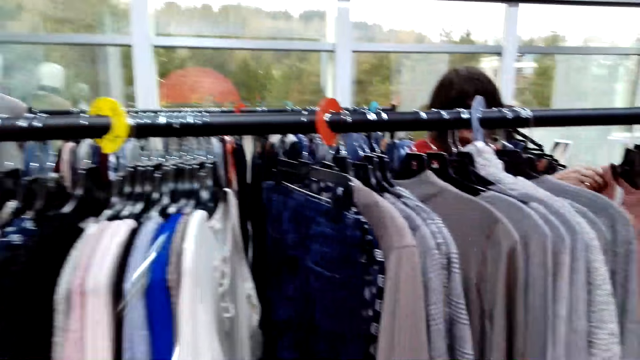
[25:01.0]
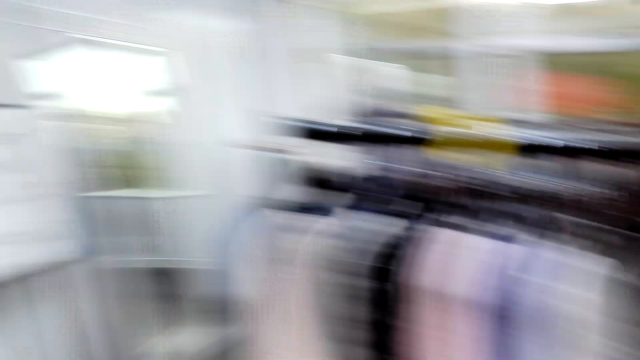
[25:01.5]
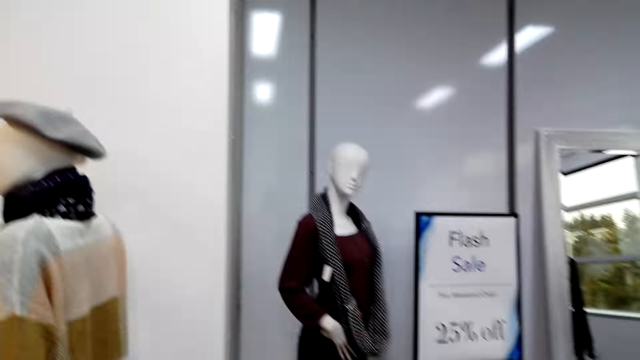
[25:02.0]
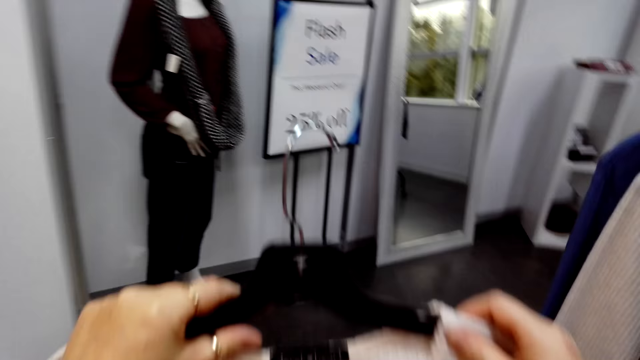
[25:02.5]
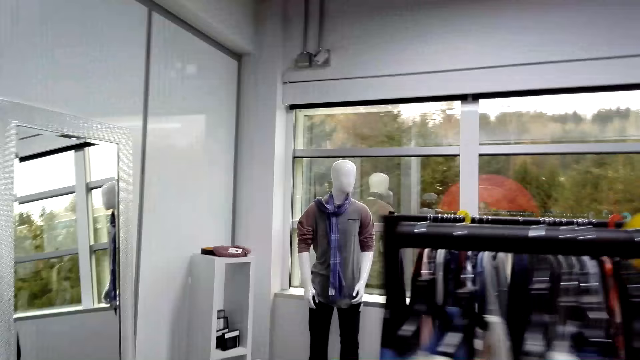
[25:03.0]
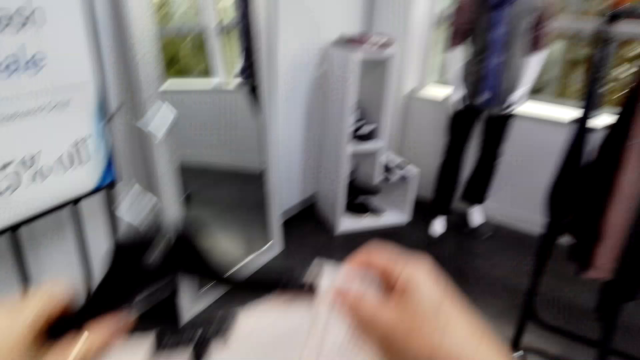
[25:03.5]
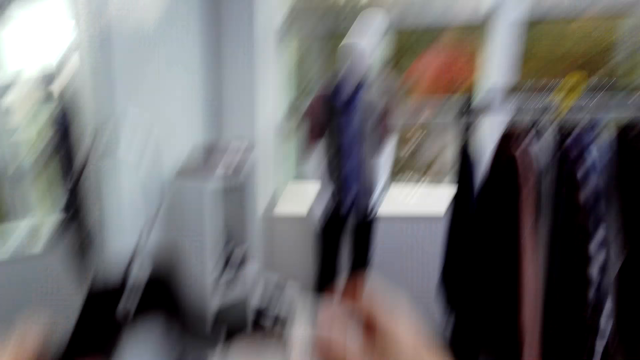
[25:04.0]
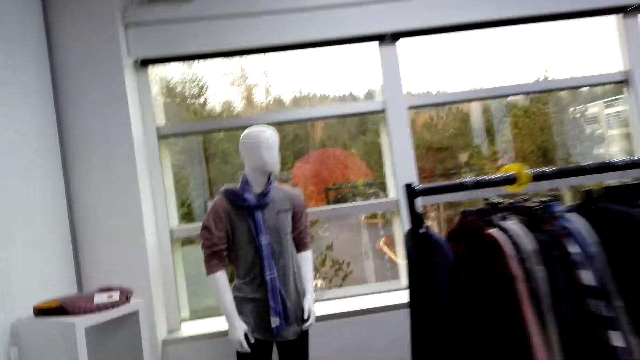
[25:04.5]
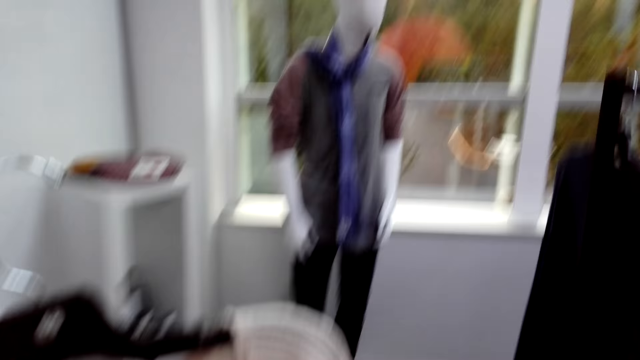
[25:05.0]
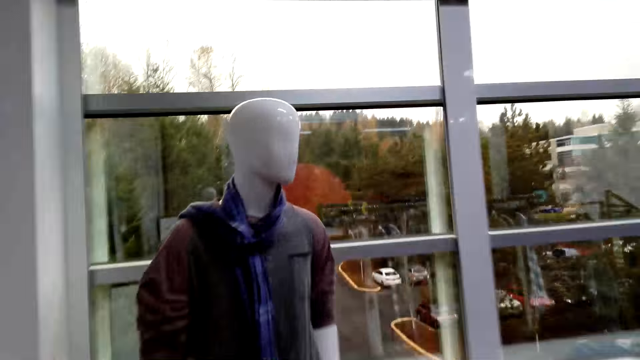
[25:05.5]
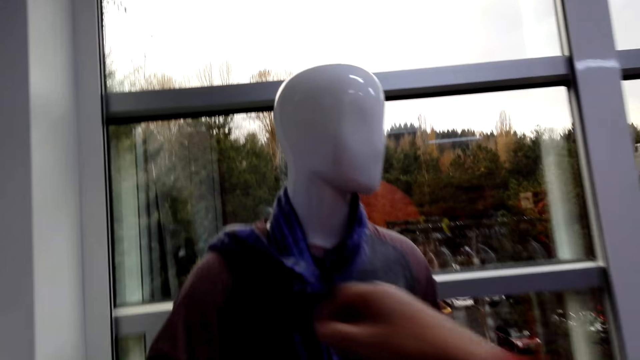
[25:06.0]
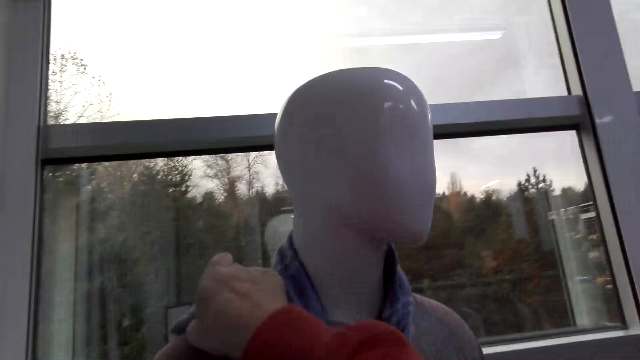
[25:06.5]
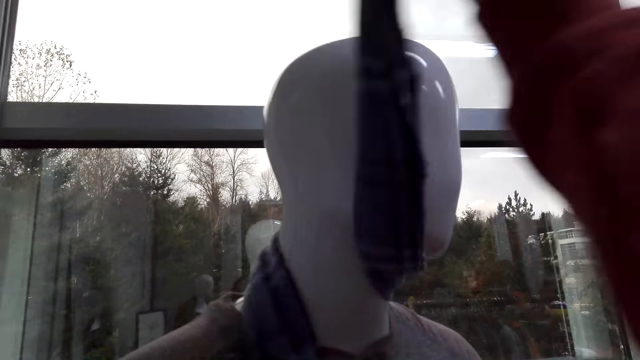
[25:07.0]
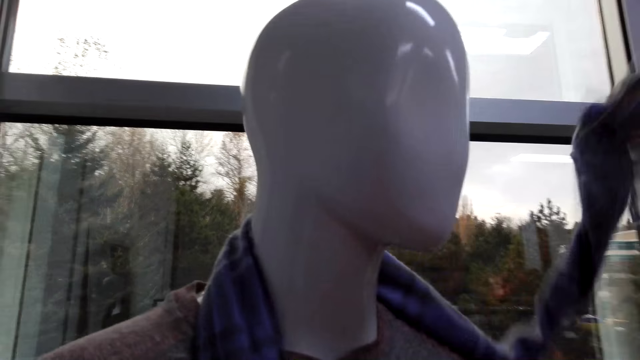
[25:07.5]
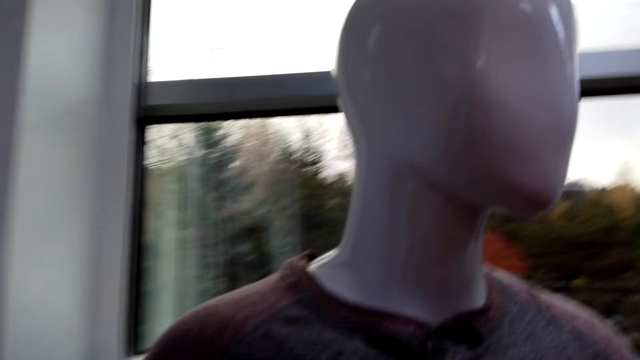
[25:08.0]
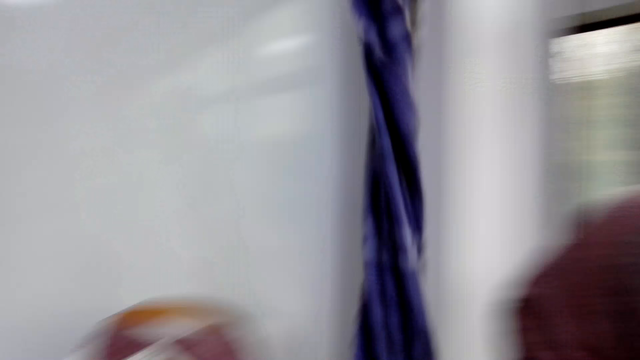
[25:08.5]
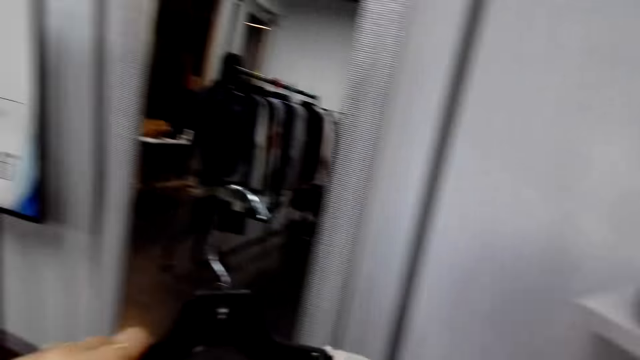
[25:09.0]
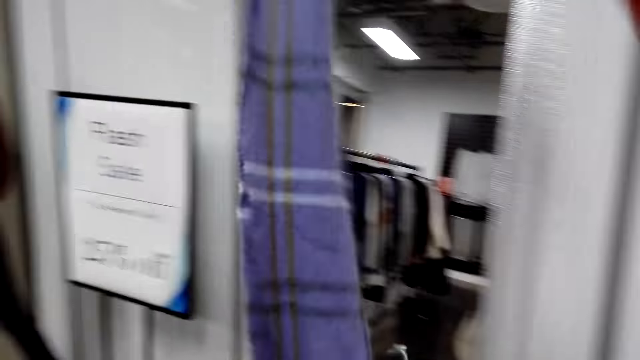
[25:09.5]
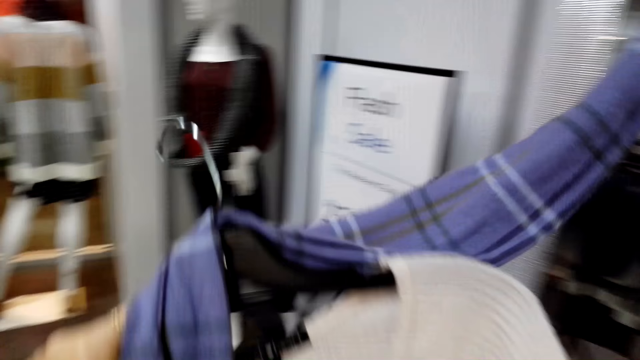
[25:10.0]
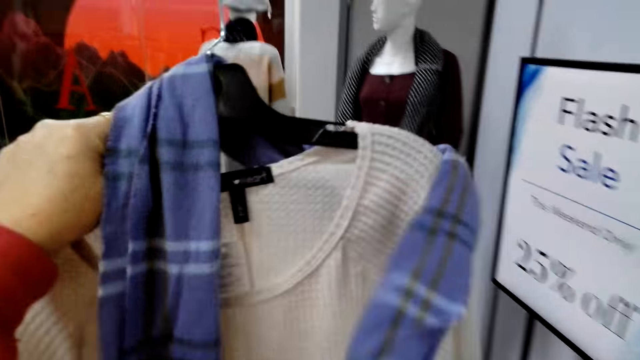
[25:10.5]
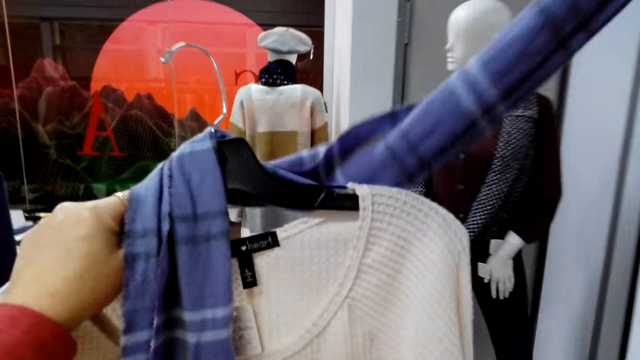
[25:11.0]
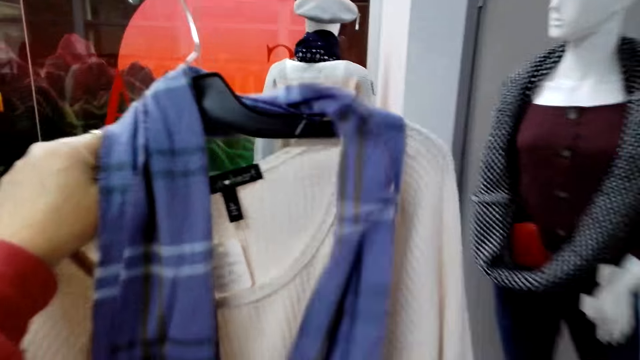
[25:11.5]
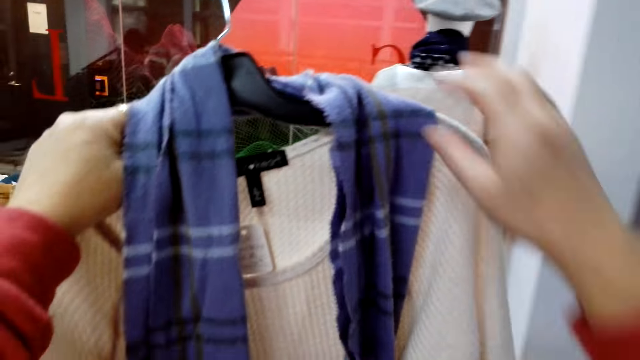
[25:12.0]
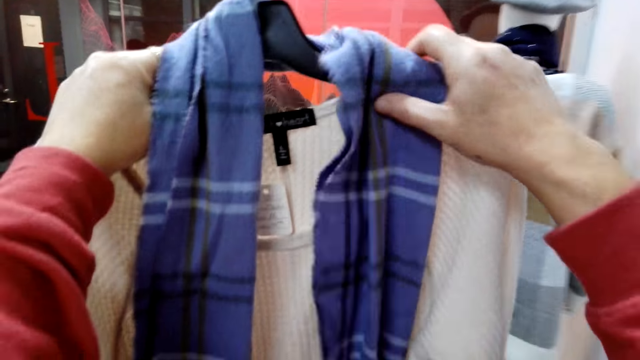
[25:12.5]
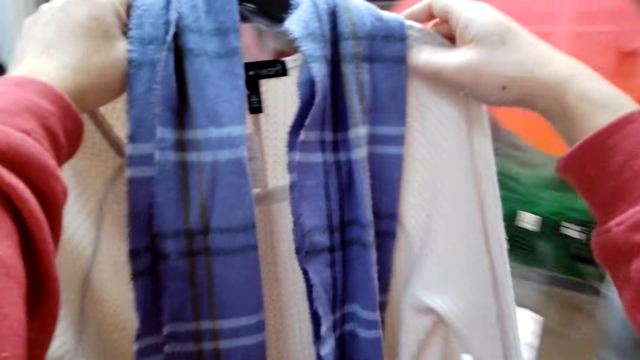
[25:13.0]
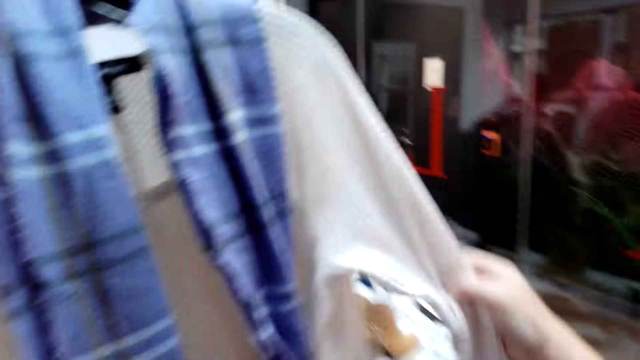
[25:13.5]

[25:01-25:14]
The camera wearer looks around. They move a bit in the shop. They hold the cloth with both hands. They take the scarf on the mannequin with the right hand. They walk to the other side. They place the scarf on the cloth.

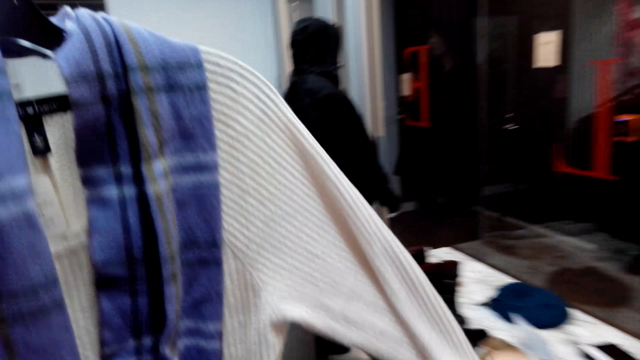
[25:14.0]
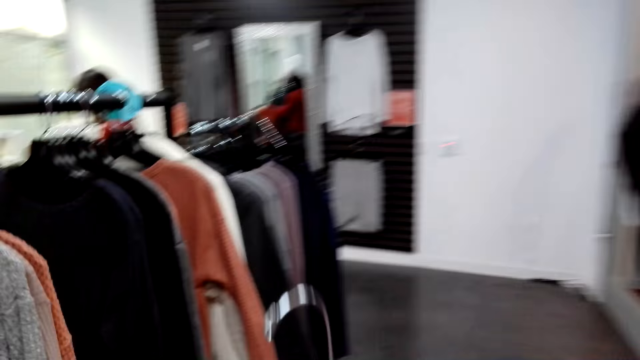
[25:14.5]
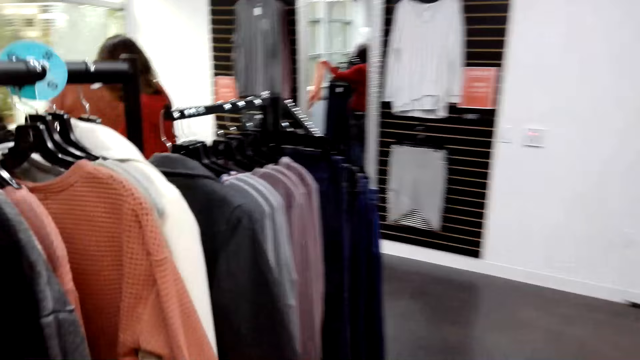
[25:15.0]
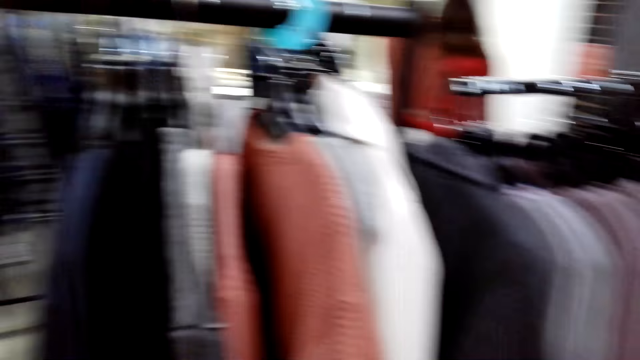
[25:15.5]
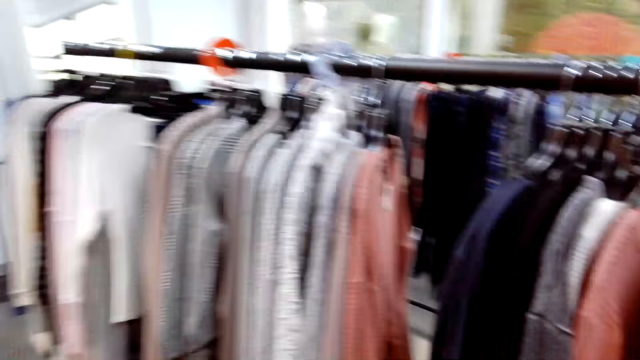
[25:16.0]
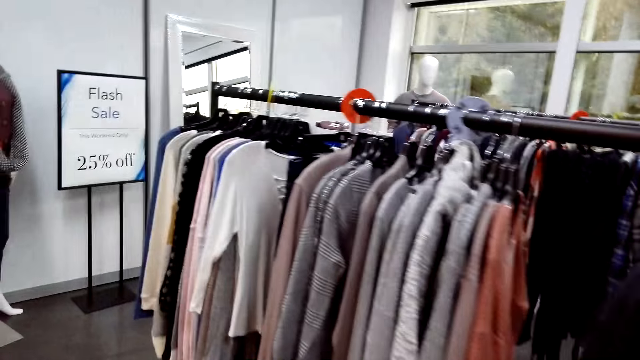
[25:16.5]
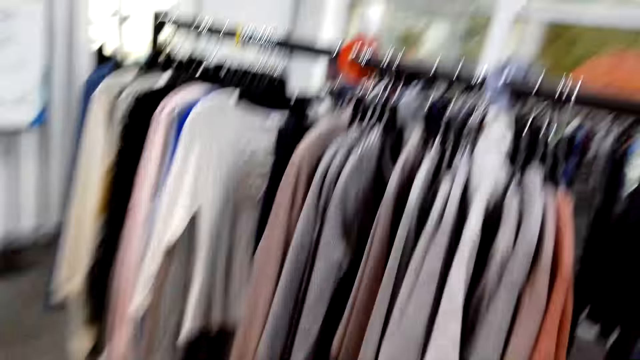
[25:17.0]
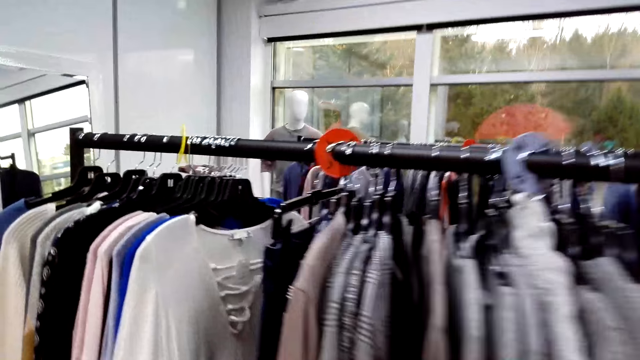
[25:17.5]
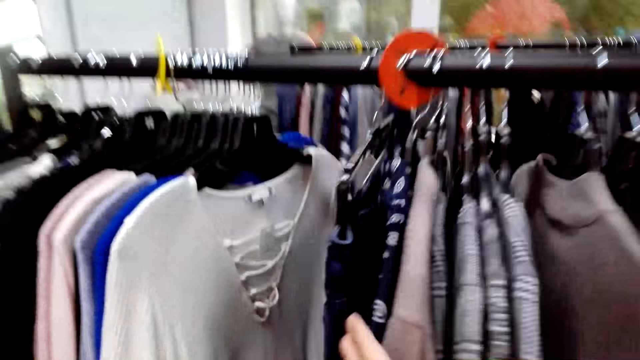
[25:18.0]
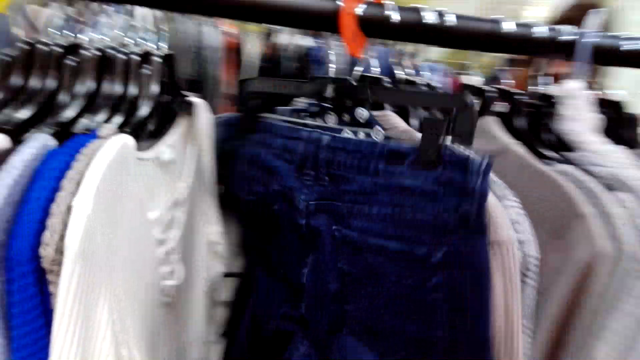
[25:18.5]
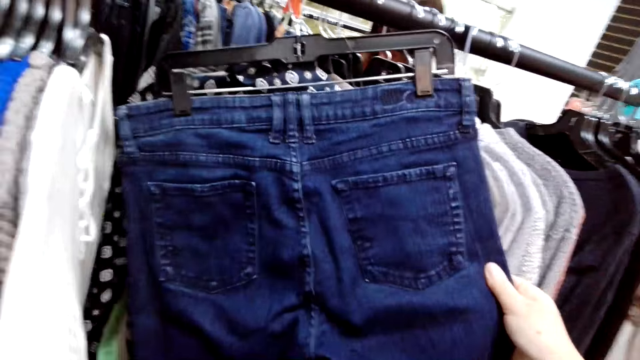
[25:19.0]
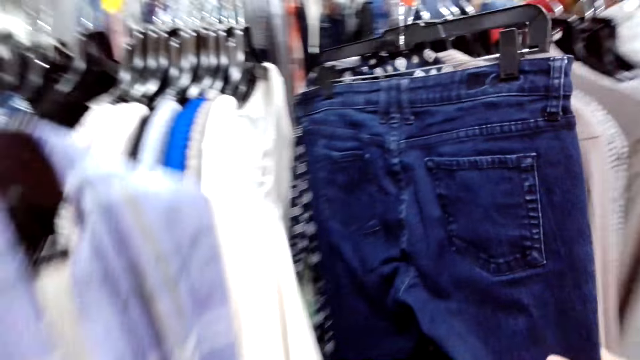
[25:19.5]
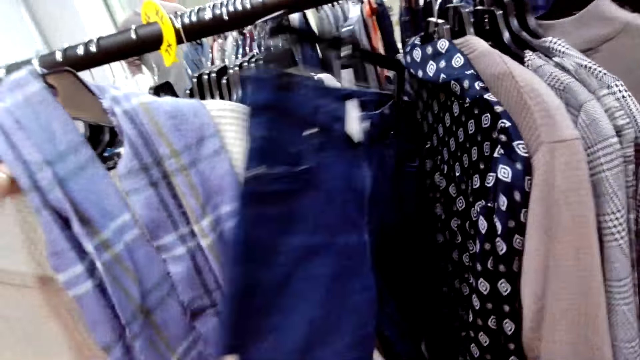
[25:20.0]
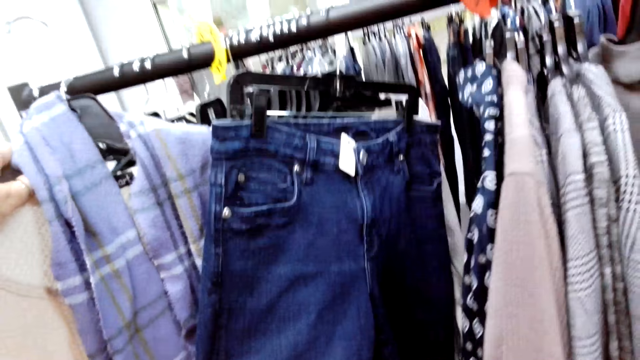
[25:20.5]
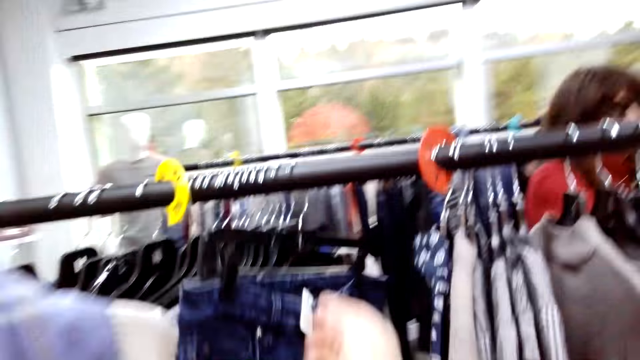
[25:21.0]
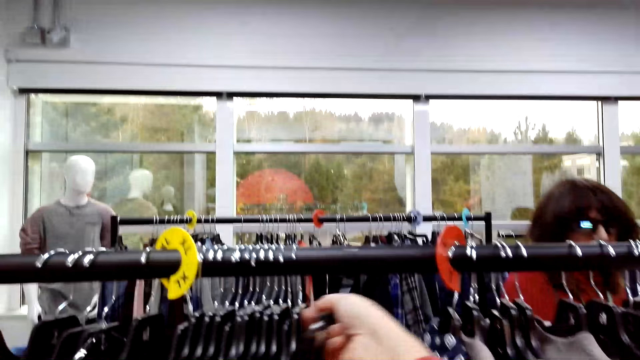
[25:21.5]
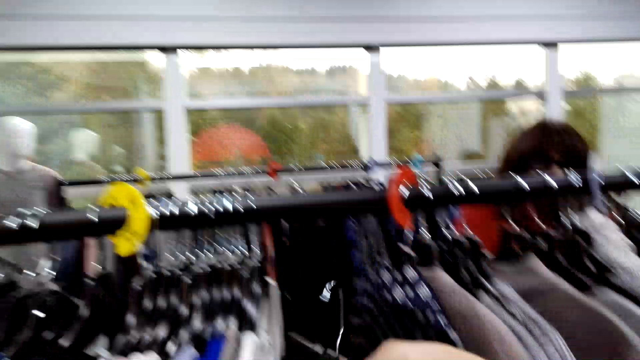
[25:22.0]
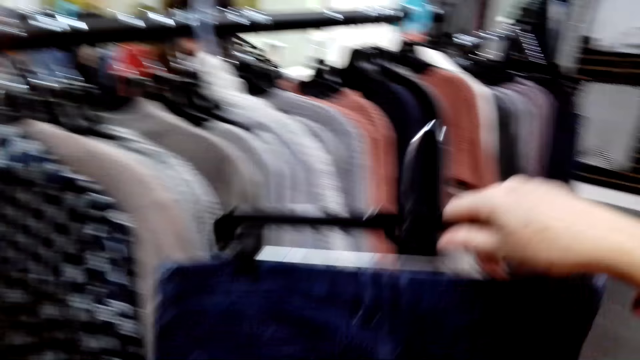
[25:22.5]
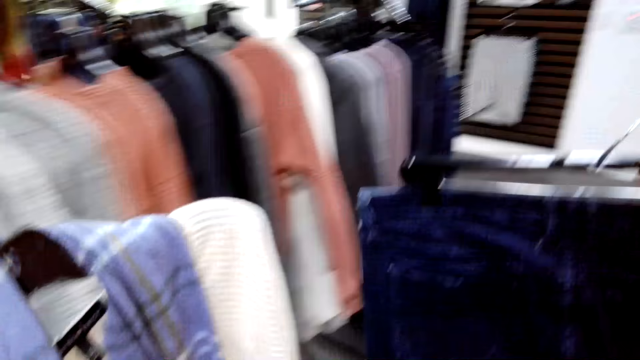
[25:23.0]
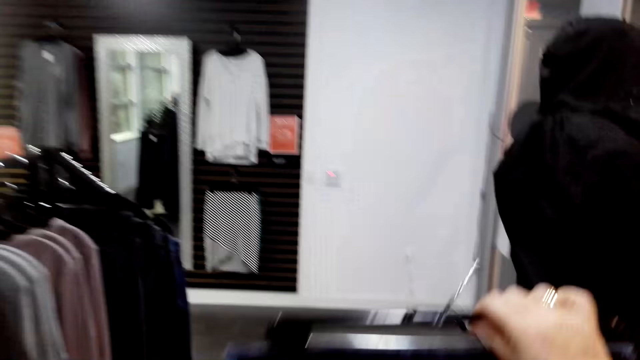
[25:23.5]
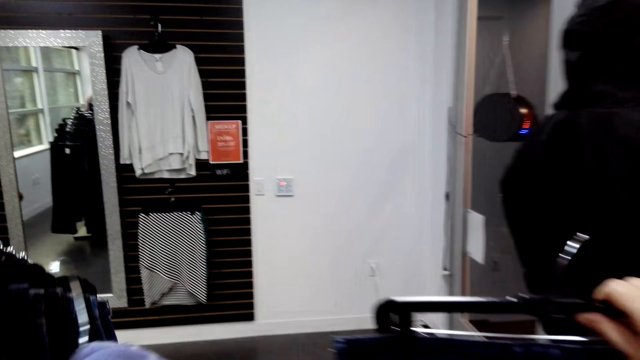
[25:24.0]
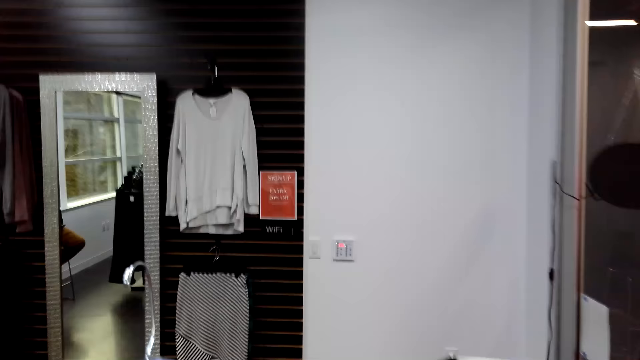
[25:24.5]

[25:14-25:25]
The camera wearer moves a bit in the shop. They hold the cloth. They move the cloth with the right hand on the handrail. They take the cloth from the hanger. They walk to the other side. They hold the cloth with both hands.
